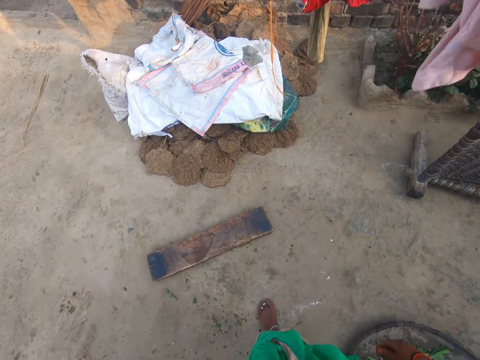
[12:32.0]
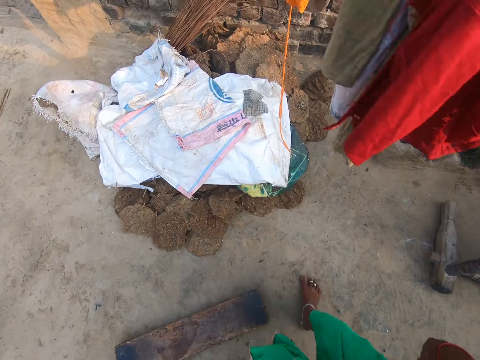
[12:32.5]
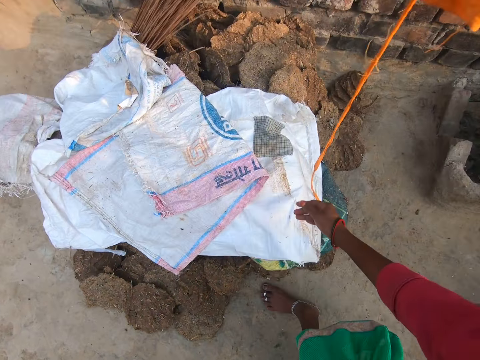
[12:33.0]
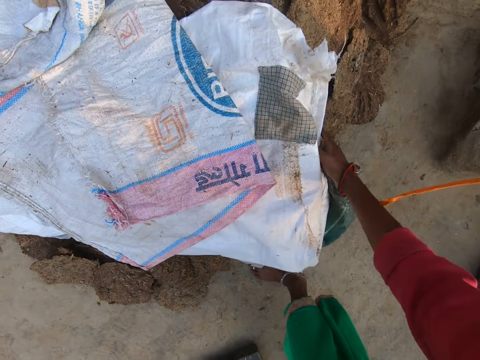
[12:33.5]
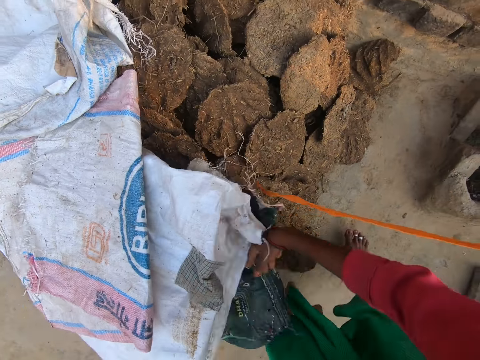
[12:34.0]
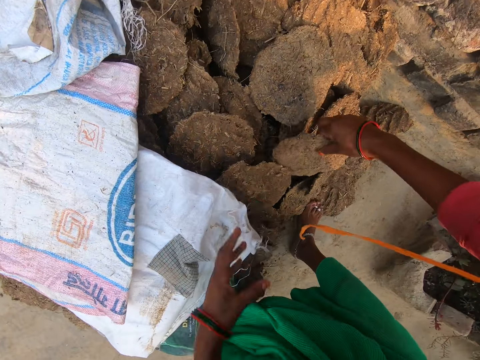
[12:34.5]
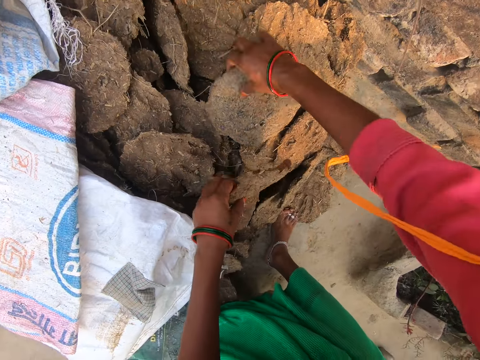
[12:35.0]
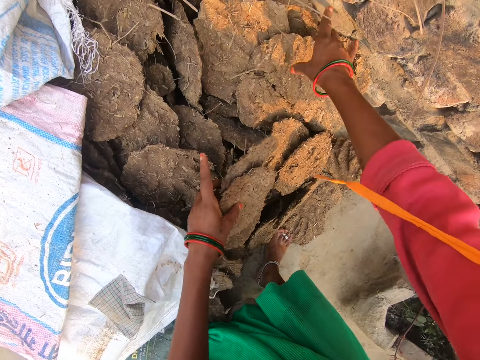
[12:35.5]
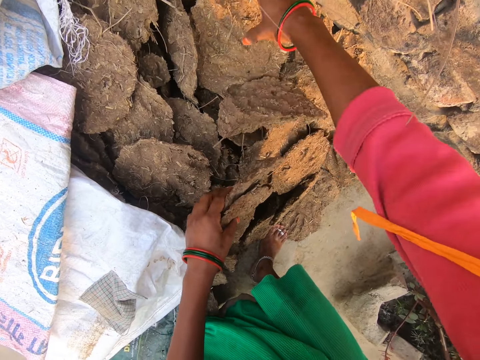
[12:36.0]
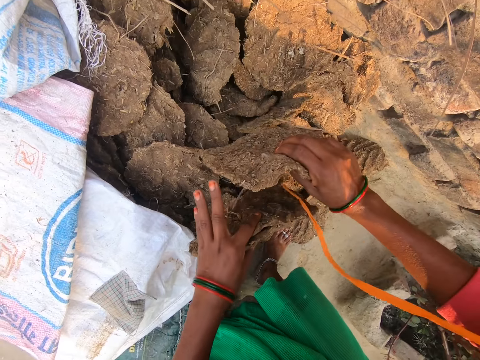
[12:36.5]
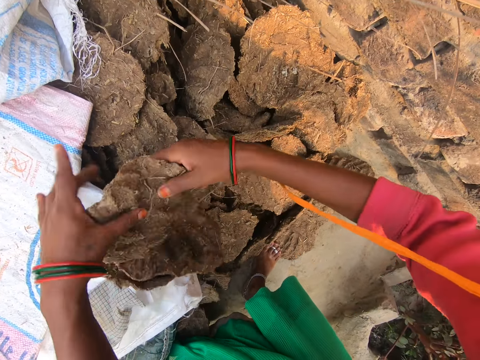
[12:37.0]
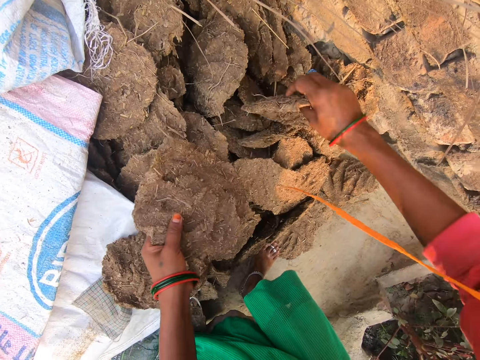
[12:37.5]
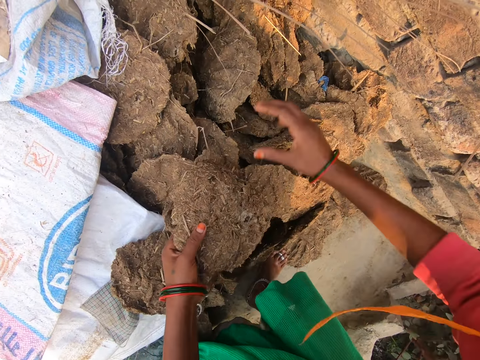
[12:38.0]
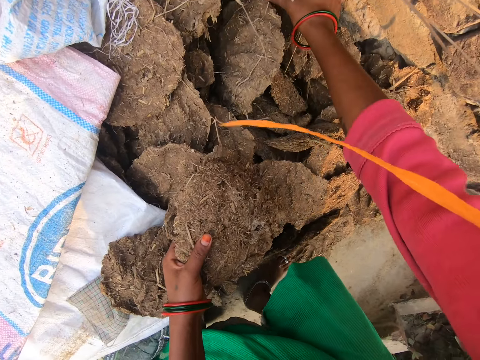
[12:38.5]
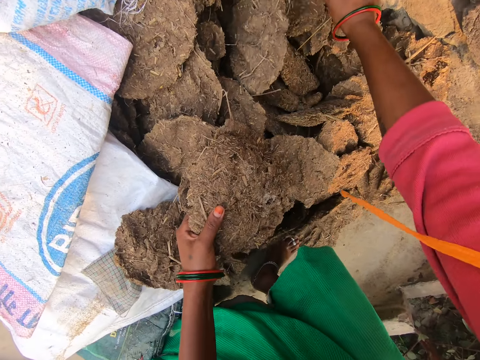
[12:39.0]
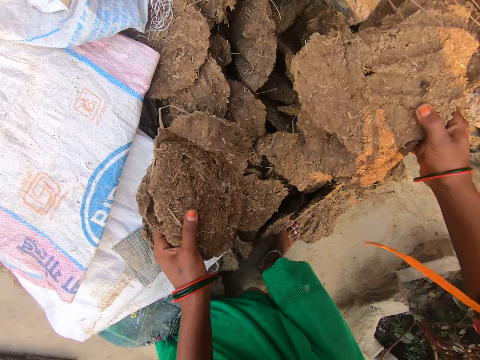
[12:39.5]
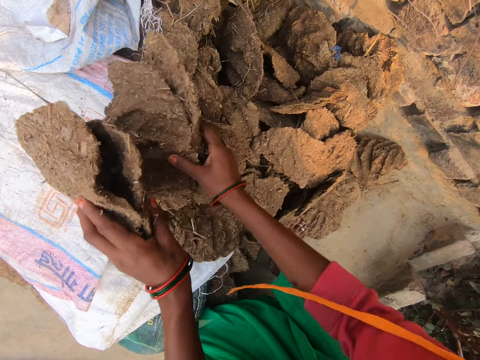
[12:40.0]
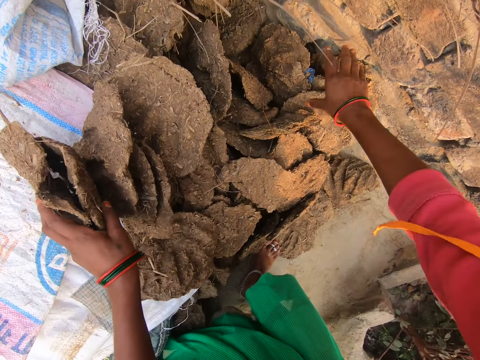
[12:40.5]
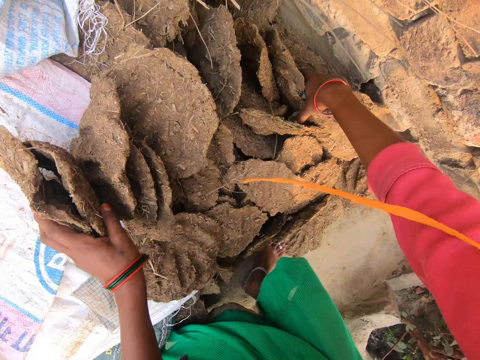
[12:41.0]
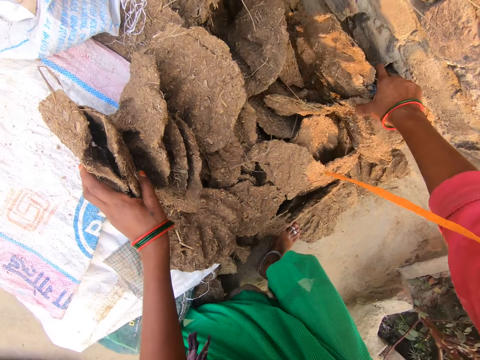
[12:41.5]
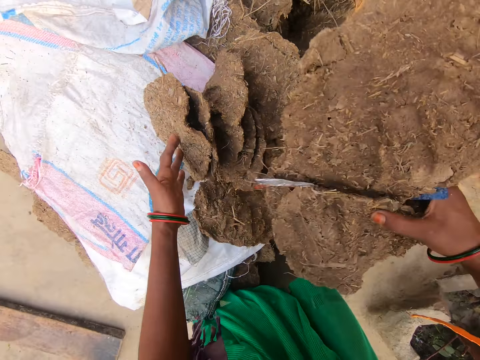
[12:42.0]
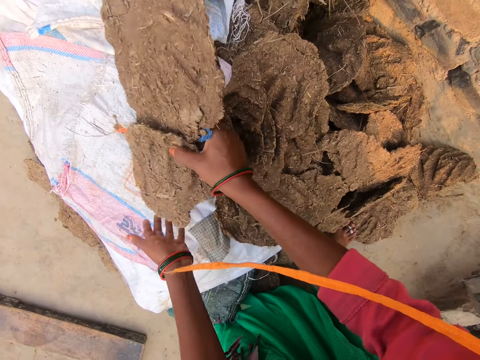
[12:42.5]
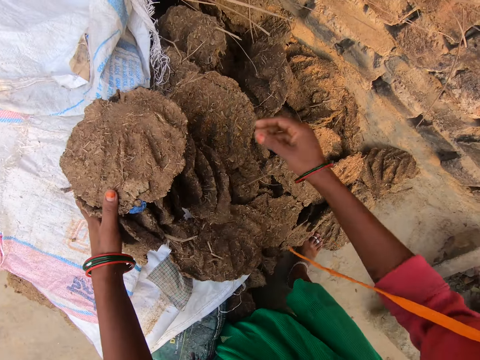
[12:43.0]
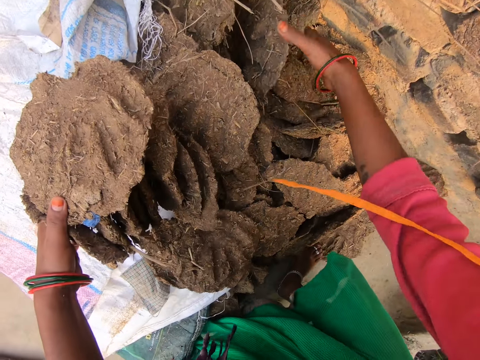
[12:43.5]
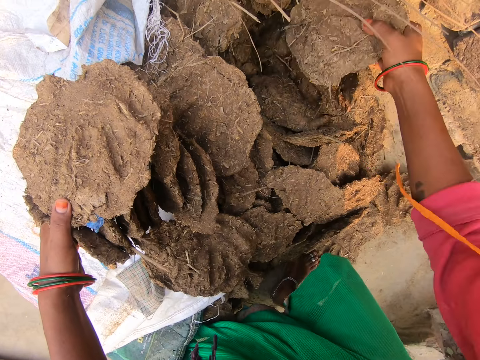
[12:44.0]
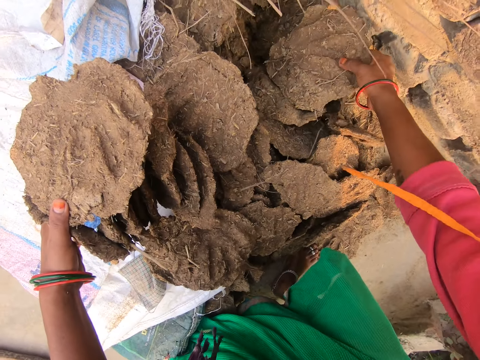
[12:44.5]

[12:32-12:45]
The camera wearer moves a sack bag aside with her right hand. She pulls the sack. She takes firewood with her right hand. She picks up mud. She picks it up repeatedly. She drops the mud. She picks up the mud. She picks it up again. She puts the mud on a sack. She picks up the mud. She puts the mud on the sack.

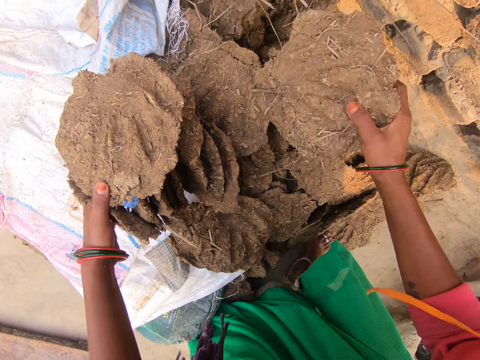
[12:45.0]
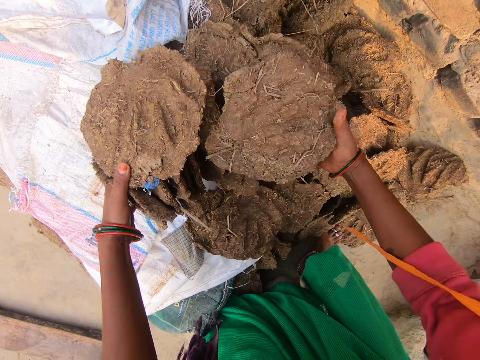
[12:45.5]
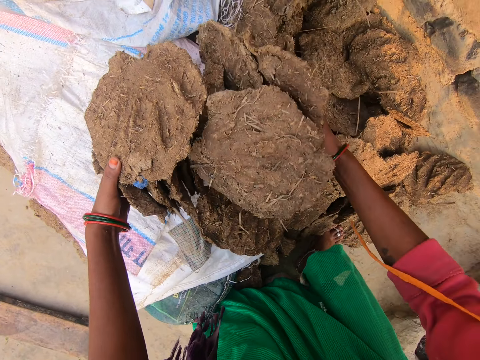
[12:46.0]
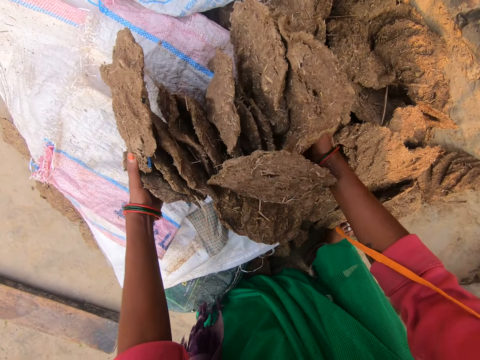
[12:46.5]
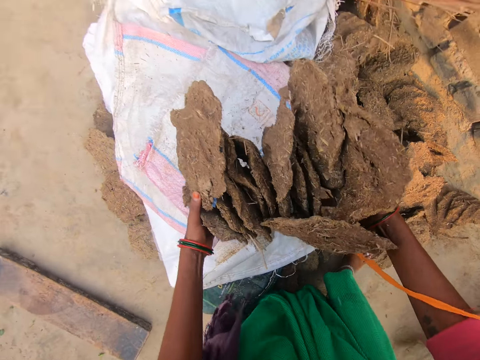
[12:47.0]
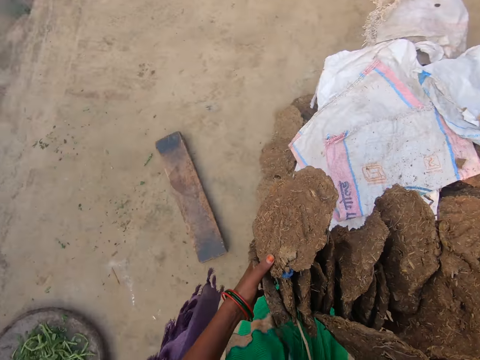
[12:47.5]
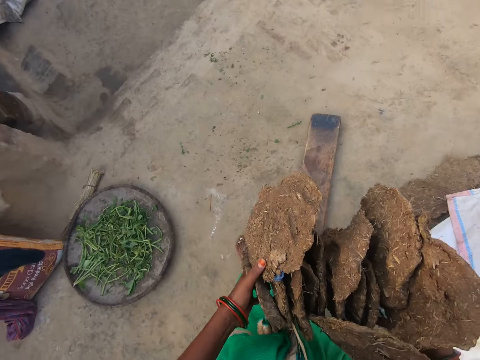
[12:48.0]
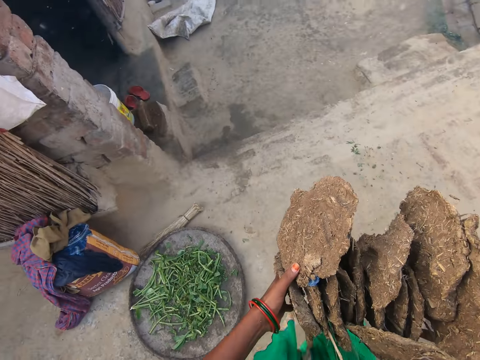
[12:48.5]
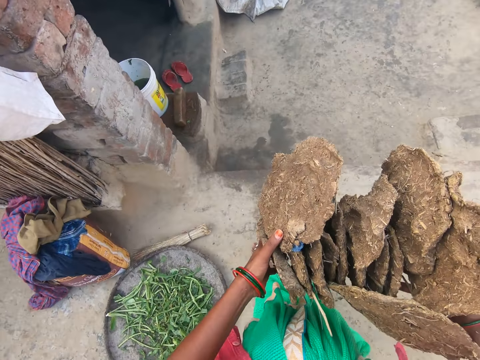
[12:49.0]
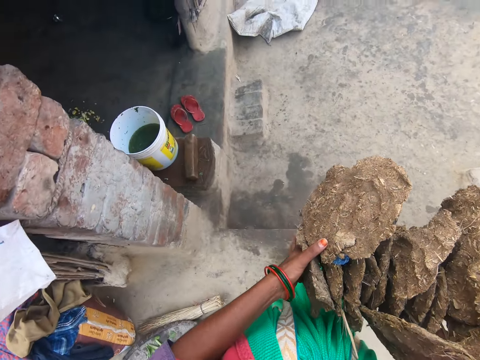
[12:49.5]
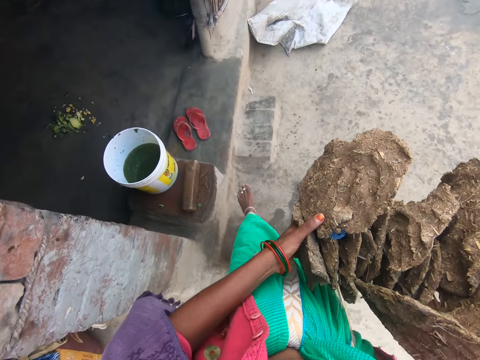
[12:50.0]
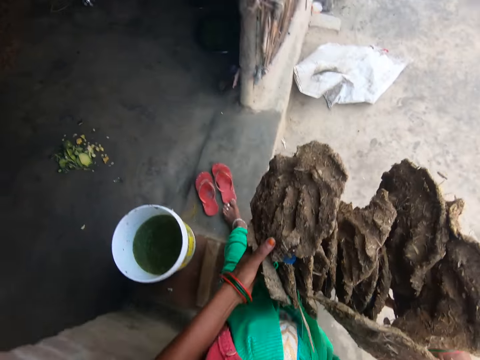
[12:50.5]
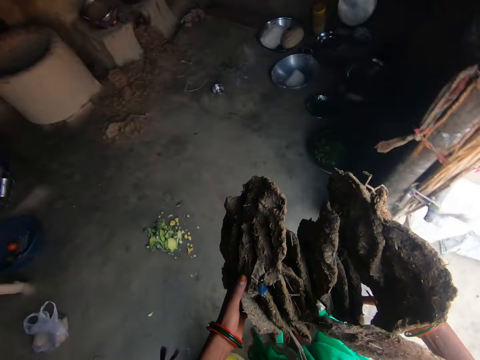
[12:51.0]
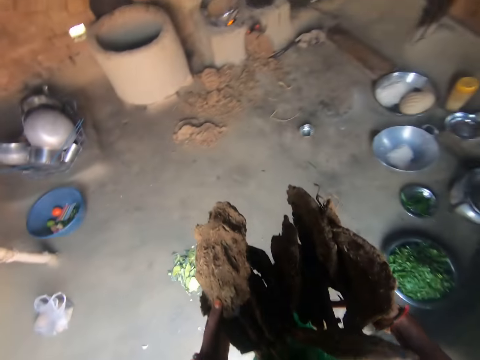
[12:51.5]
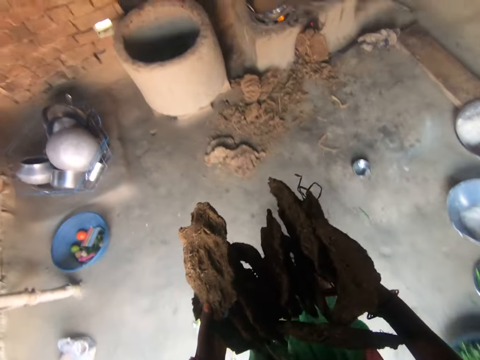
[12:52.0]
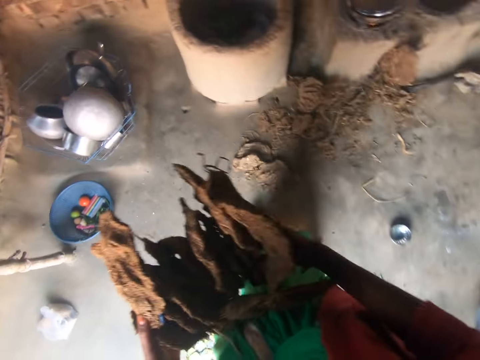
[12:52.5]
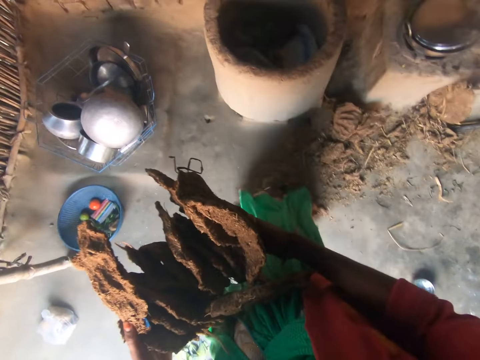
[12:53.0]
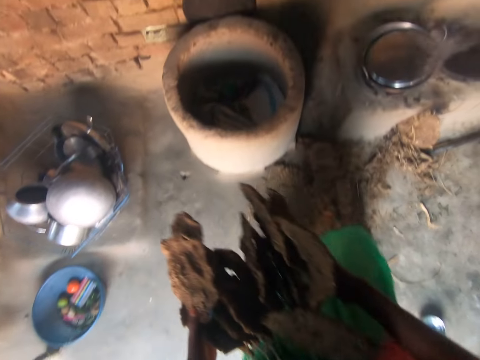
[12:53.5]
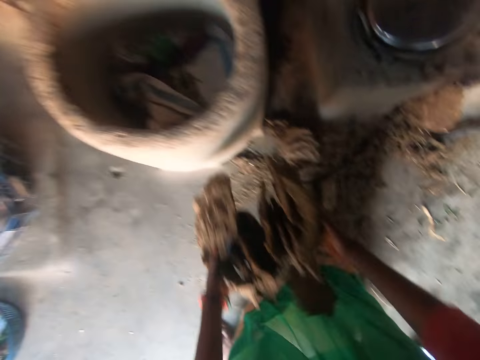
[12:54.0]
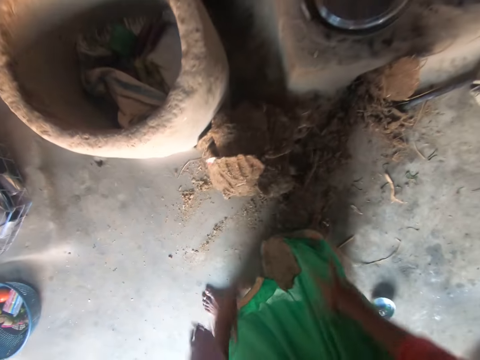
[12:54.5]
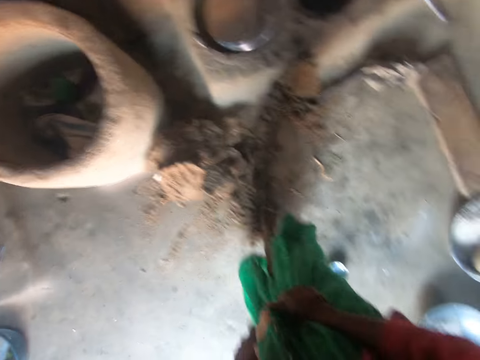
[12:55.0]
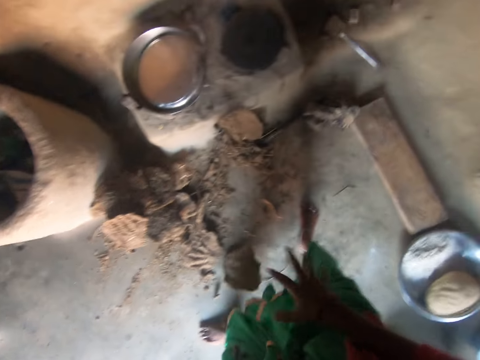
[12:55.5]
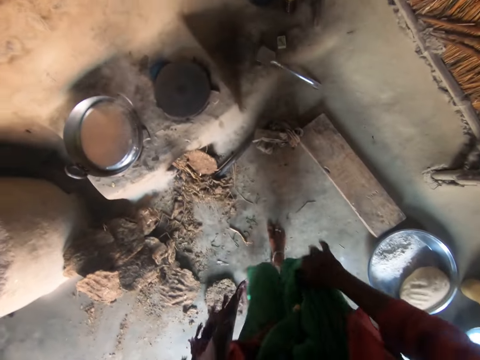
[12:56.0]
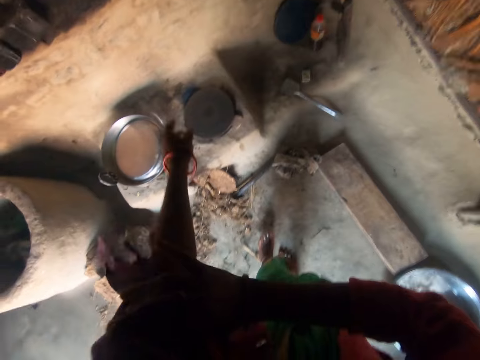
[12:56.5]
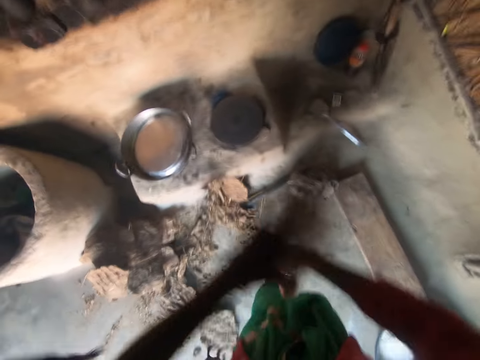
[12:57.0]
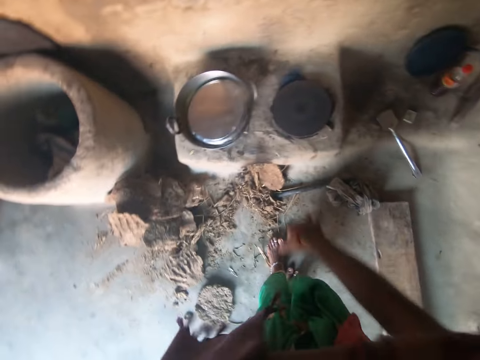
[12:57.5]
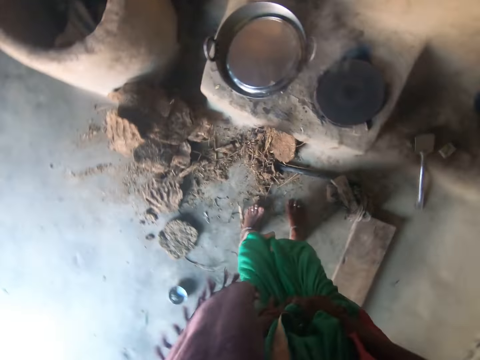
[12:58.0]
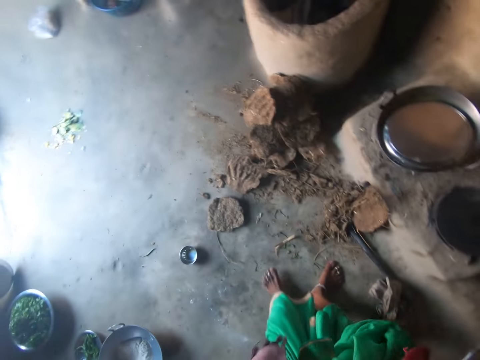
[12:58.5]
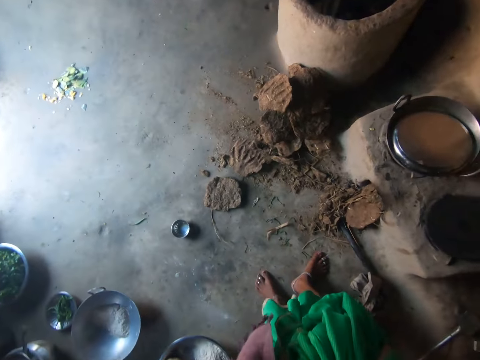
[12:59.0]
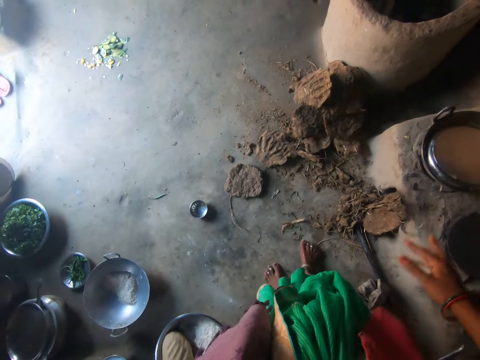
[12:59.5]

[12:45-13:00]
The camera wearer picks up mud. She carries firewood with both hands. She picks up the mud. She walks around the kitchen. She moves the mud with her foot. She drops the firewood on the floor. She drops the mud on the floor. She pulls a cloth. She pulls the cloth again.
